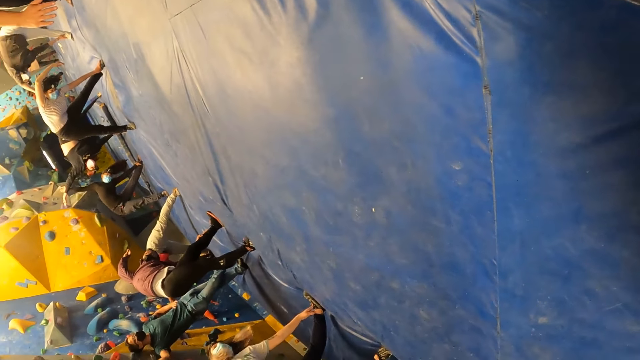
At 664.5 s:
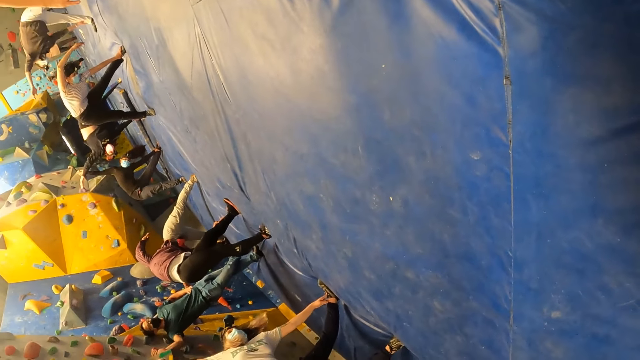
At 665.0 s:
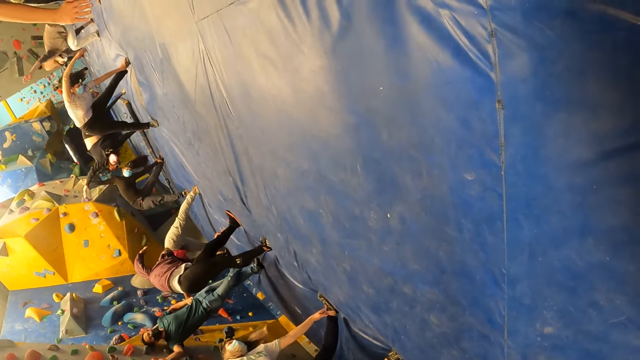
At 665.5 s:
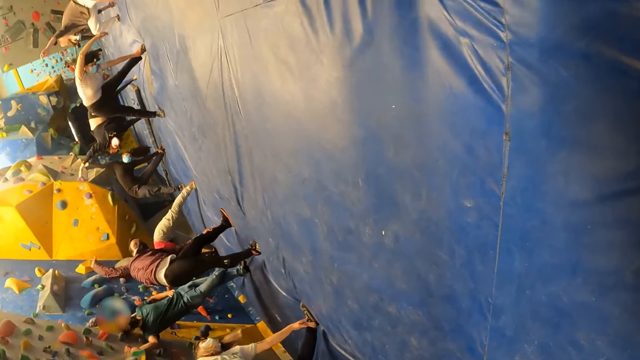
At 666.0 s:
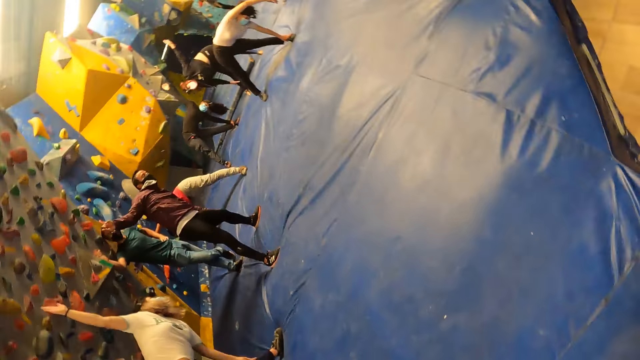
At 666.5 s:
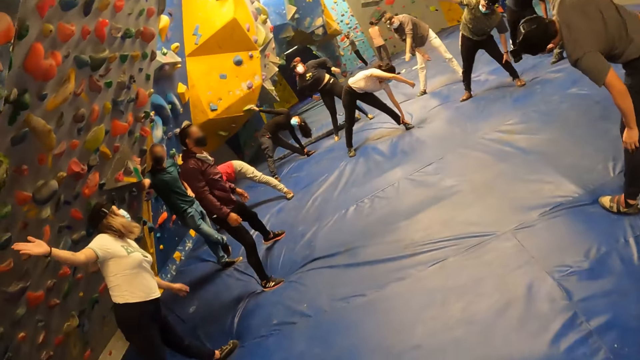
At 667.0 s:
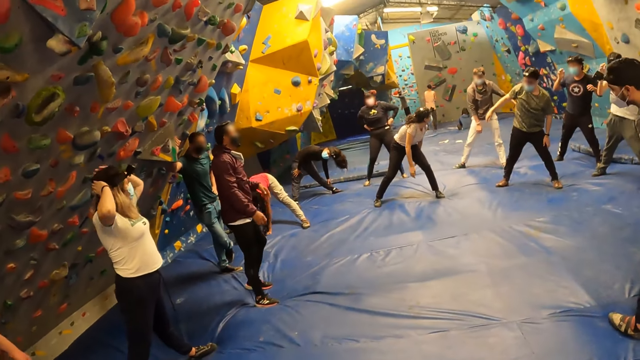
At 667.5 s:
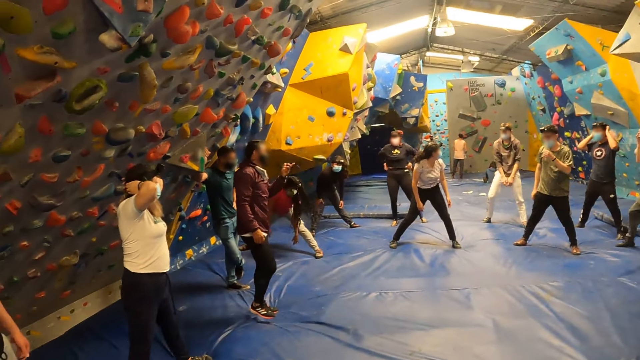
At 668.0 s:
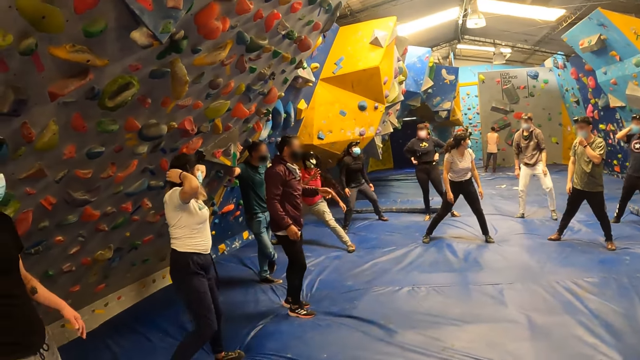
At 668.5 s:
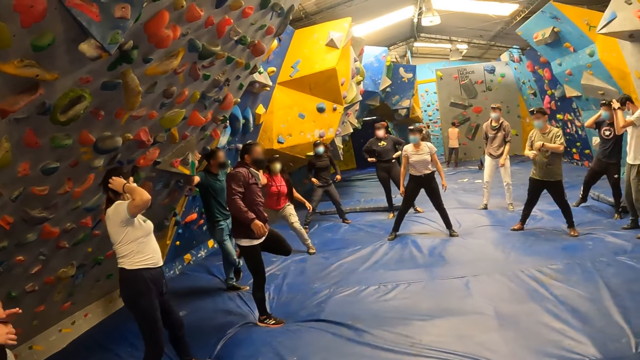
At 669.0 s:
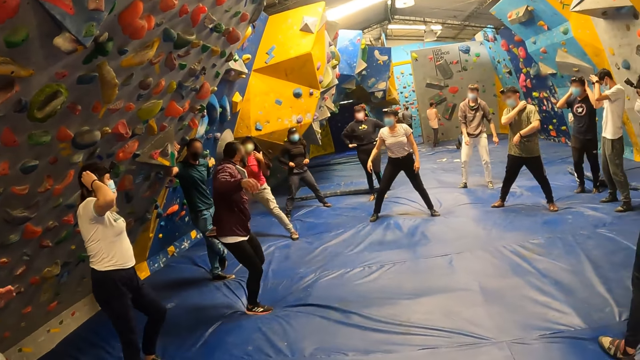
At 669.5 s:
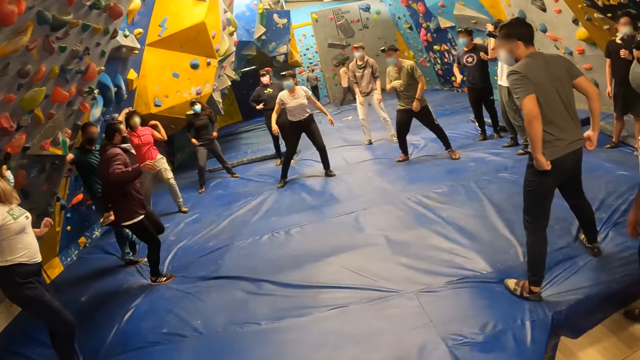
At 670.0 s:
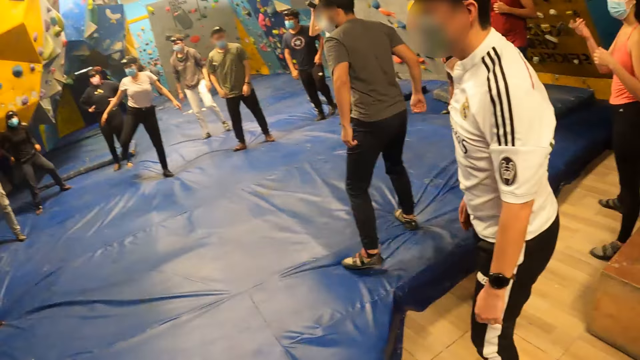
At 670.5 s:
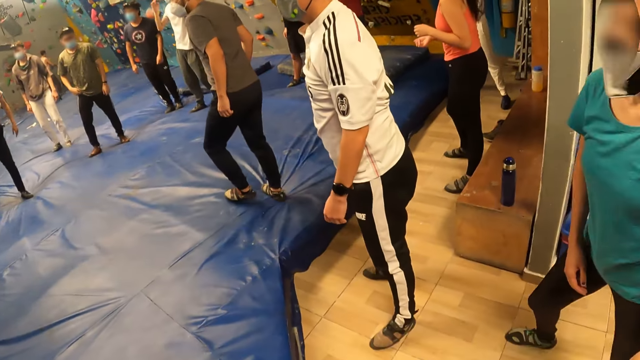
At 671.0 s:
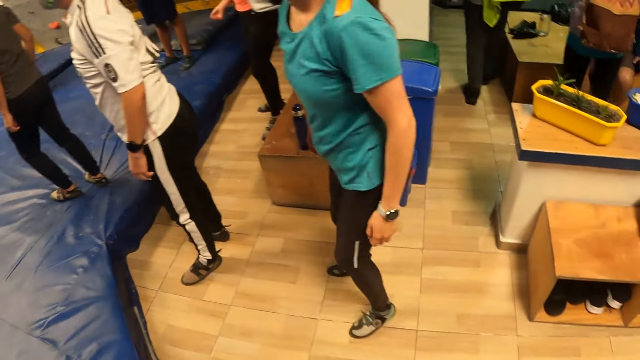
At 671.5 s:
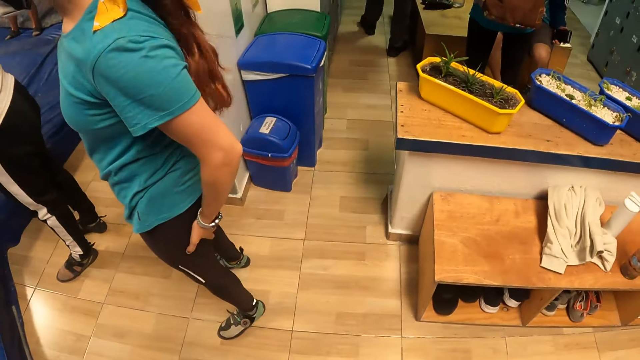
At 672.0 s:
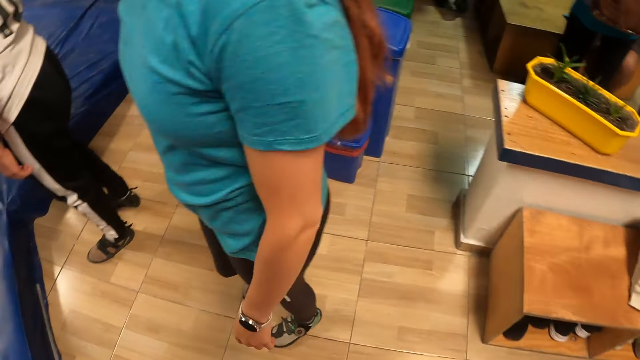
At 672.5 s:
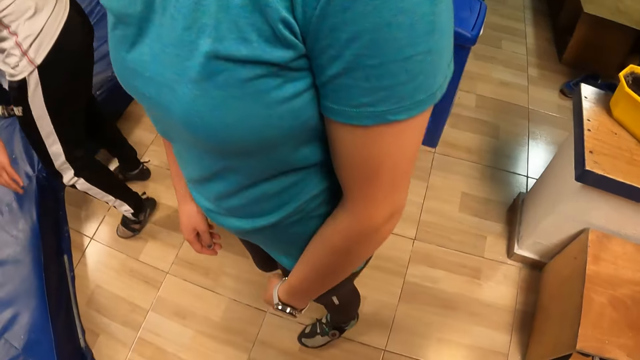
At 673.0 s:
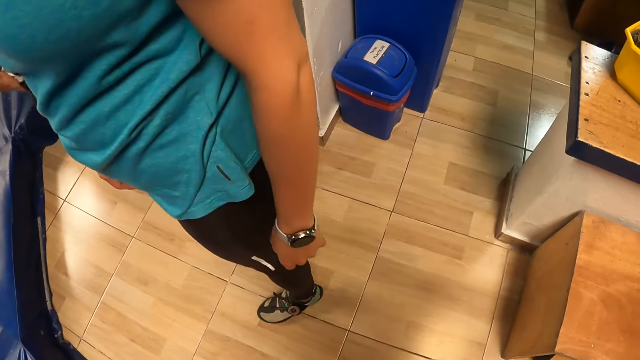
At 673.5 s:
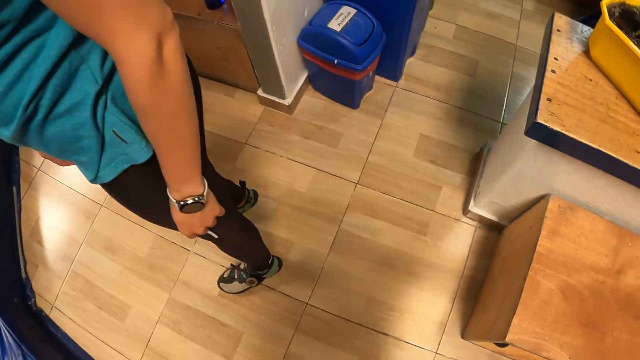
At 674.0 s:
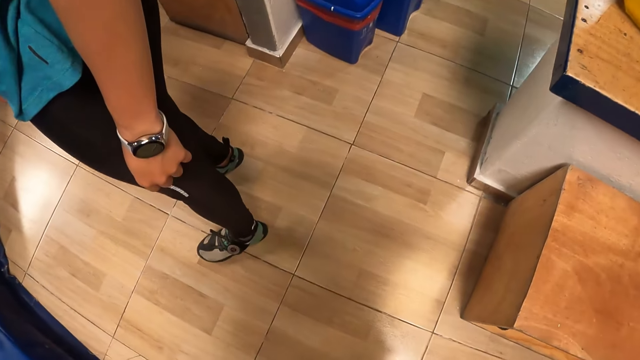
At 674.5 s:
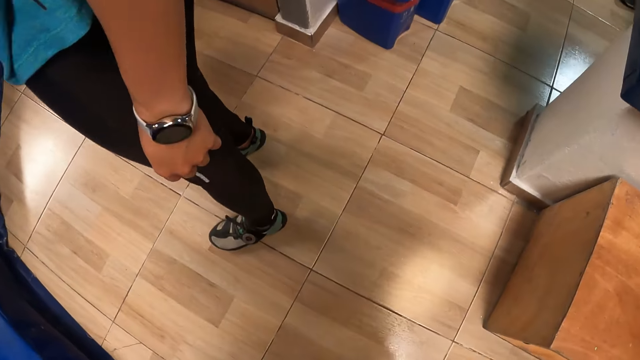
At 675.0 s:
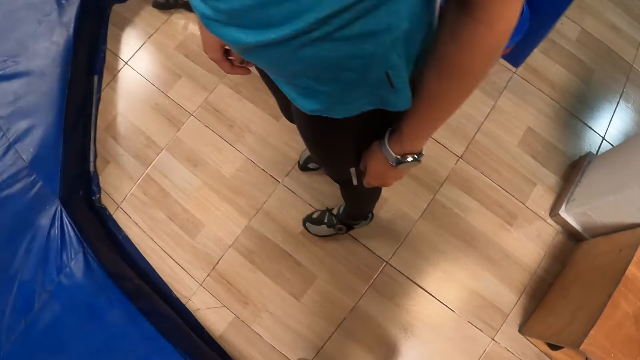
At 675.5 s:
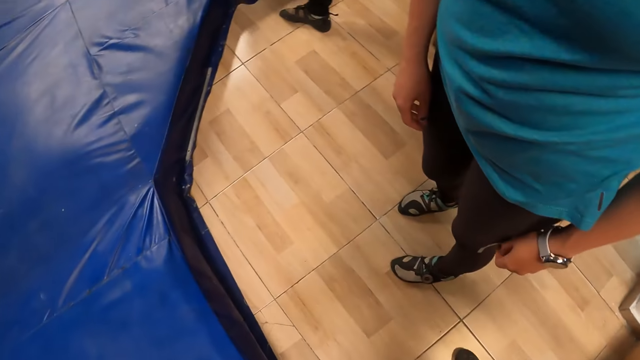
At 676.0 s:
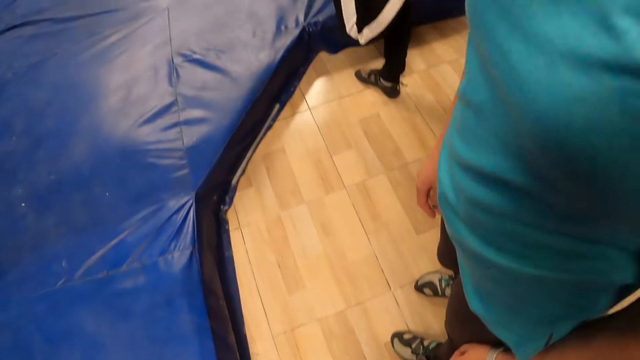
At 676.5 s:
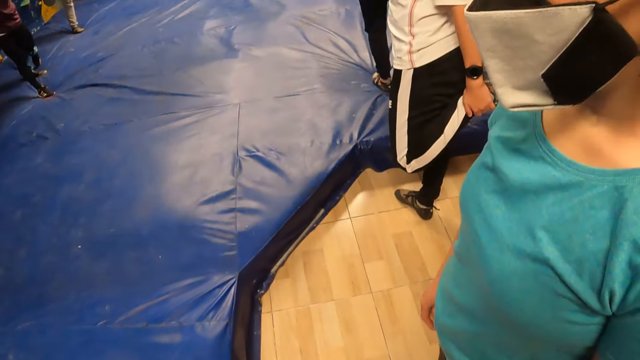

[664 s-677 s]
A man holds his leg with a hand. The camera wearer looks at the floor.

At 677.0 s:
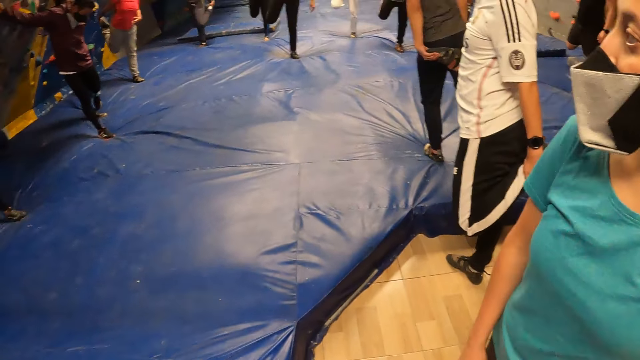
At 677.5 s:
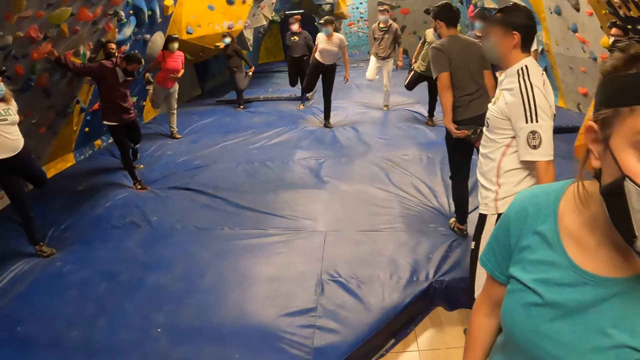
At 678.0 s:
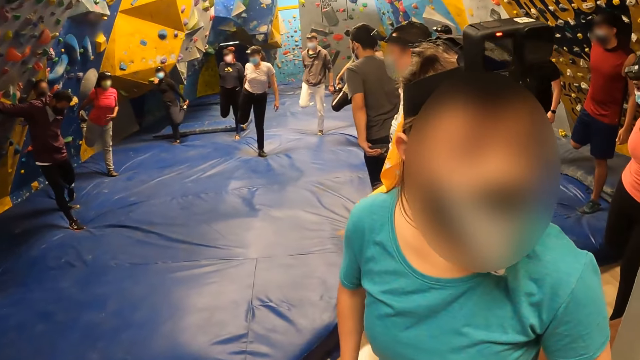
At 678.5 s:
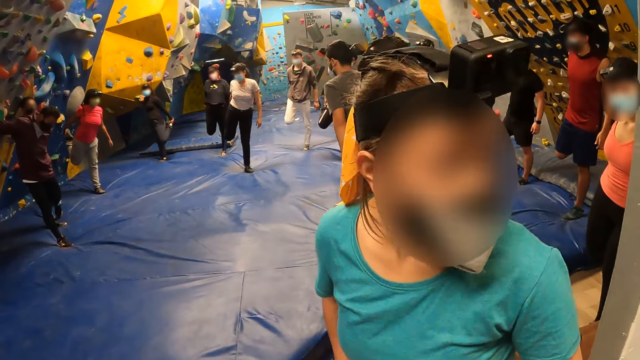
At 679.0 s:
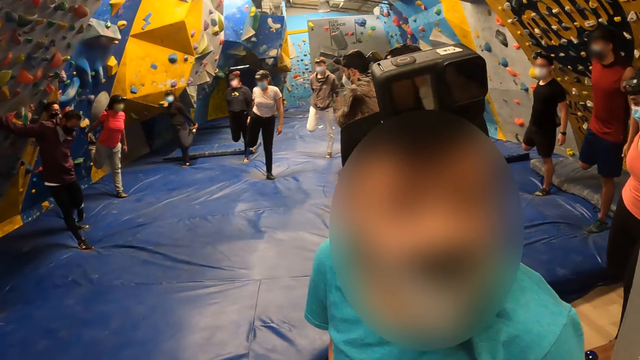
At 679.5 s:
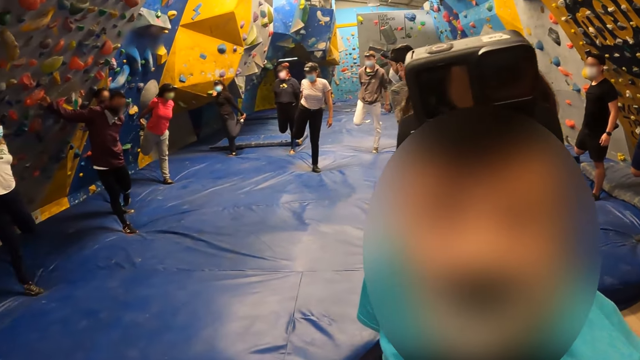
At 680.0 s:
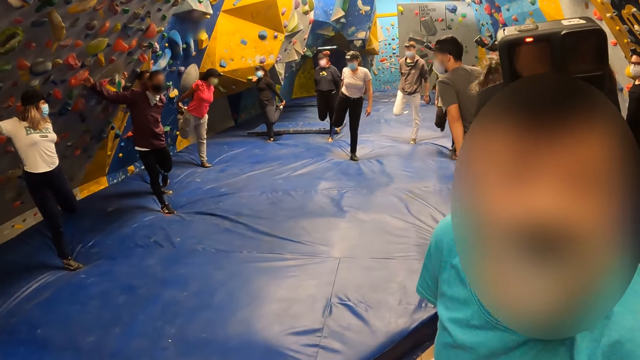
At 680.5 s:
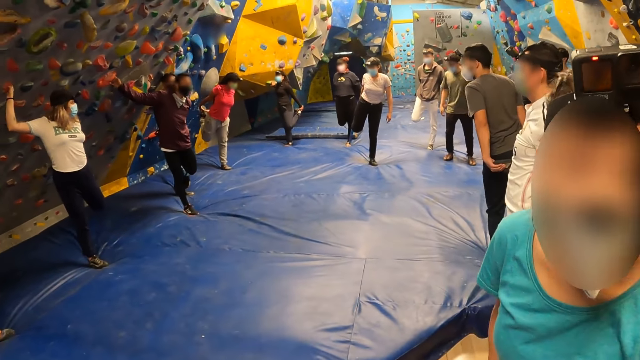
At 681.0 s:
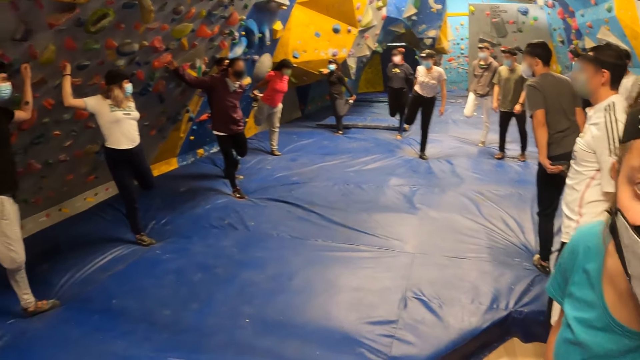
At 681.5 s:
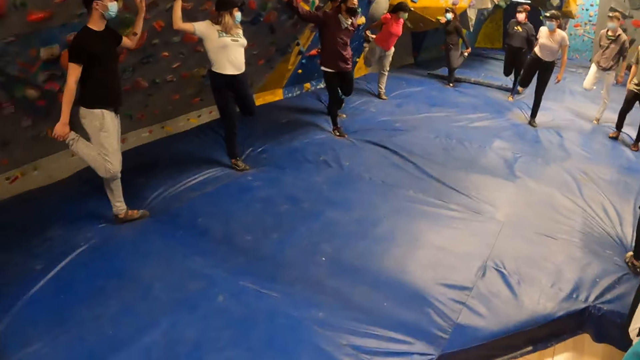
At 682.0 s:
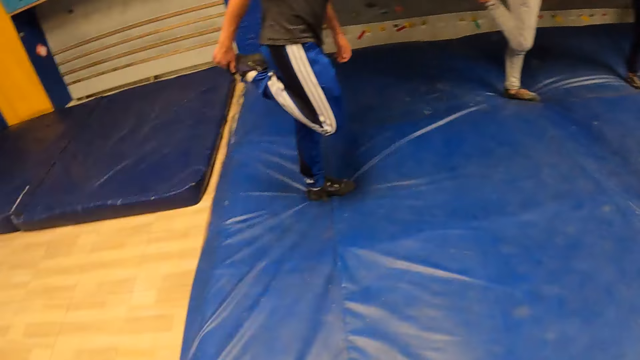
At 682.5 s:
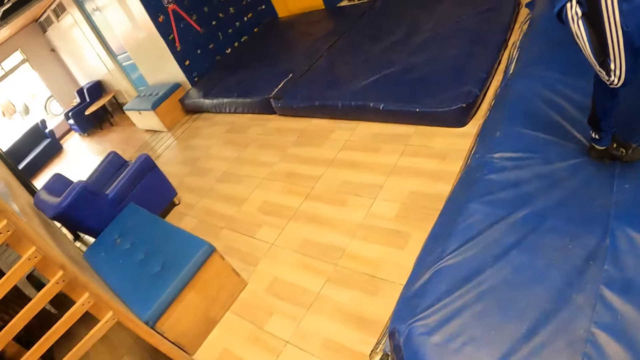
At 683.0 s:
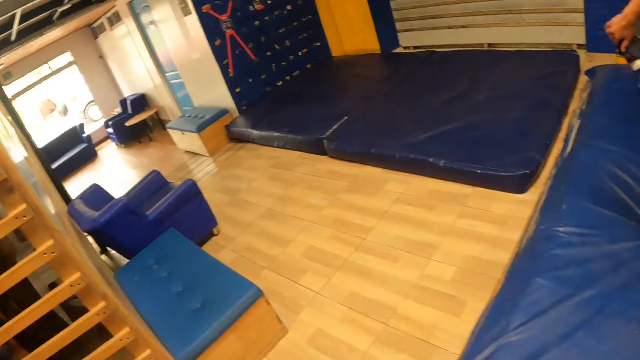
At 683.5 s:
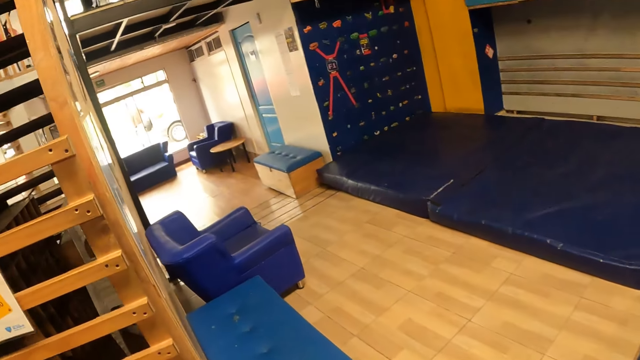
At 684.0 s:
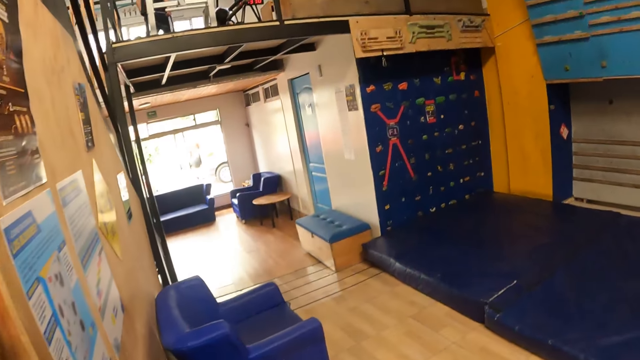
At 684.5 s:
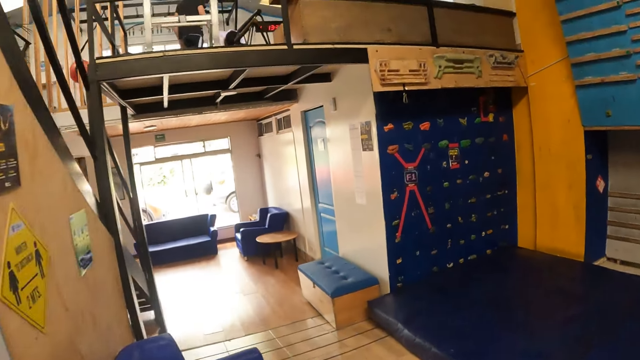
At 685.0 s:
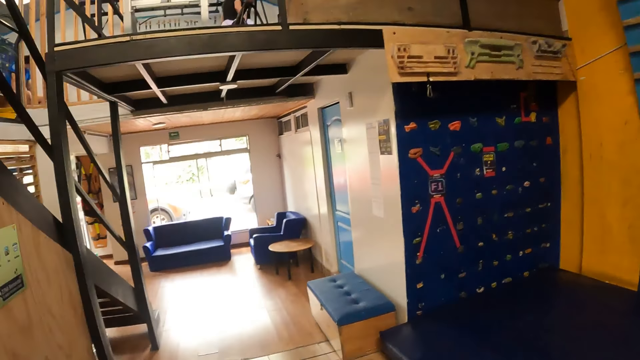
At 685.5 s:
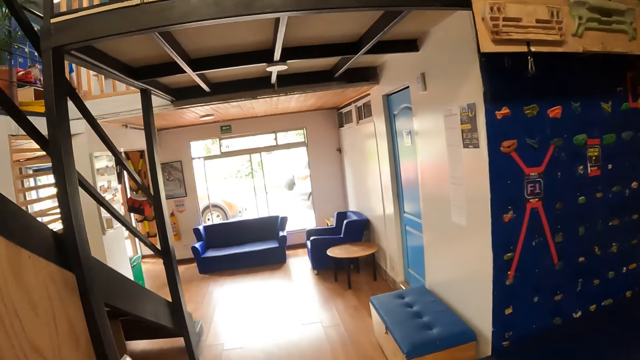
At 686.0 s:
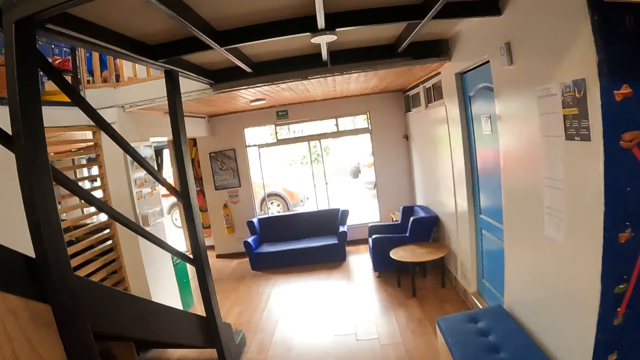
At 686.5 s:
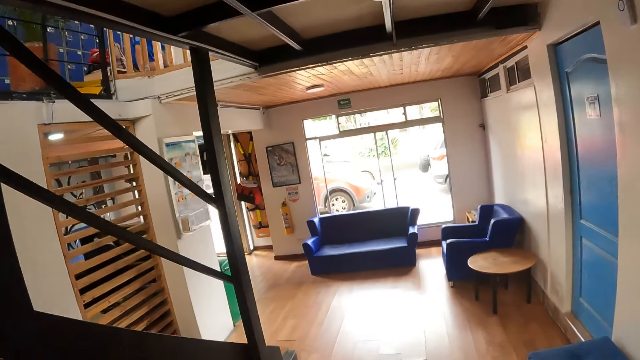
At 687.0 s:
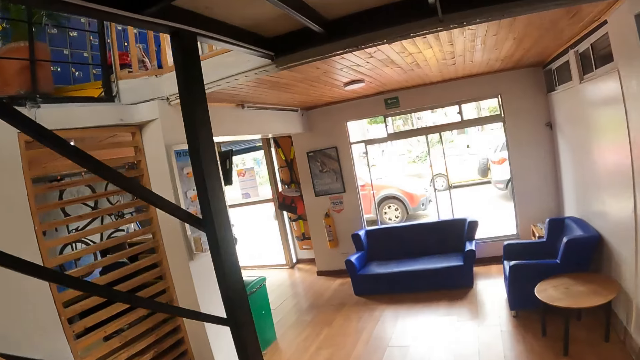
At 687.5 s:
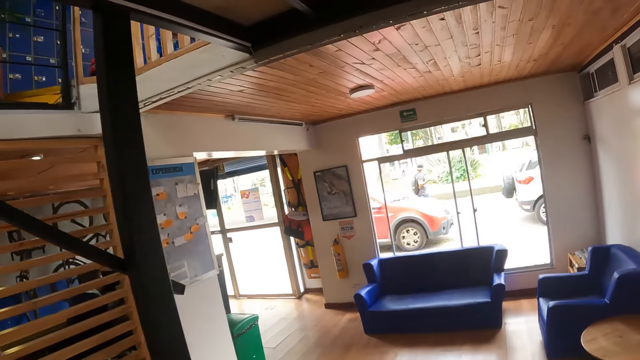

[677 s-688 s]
The camera wearer looks at someone. A woman holds a leg. A man holds a leg. Another man holds a leg. Another woman holds a leg. Another woman holds a leg. Another woman holds a leg. Another woman holds a leg. Another man holds a leg. Another man holds a leg. Another man holds a leg. Another man holds a leg. The camera wearer walks towards a room.
